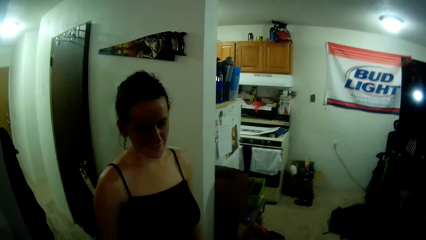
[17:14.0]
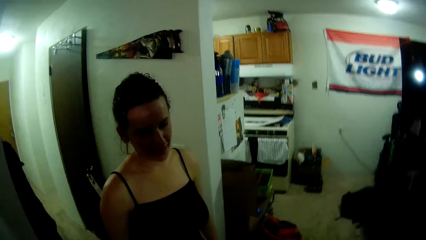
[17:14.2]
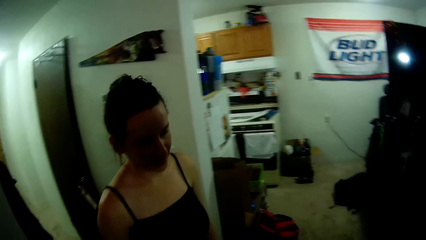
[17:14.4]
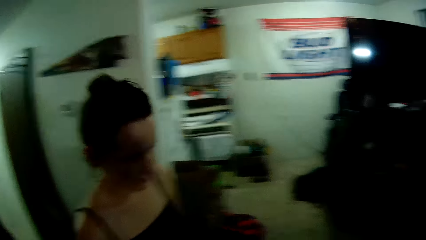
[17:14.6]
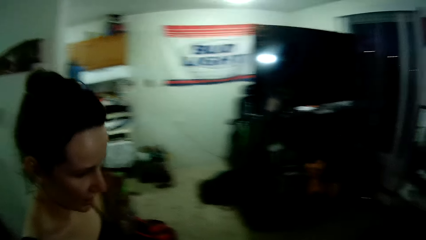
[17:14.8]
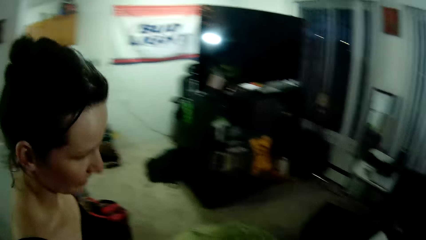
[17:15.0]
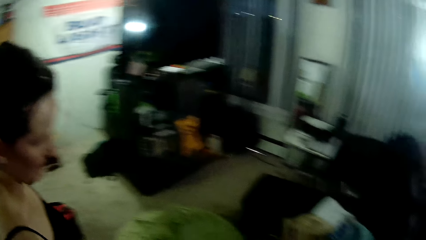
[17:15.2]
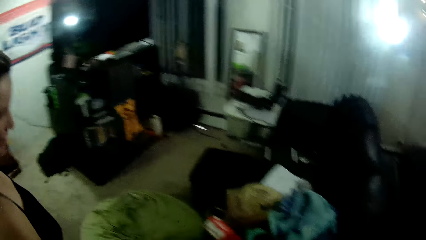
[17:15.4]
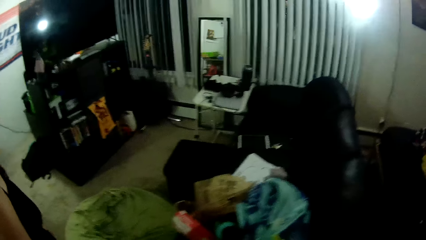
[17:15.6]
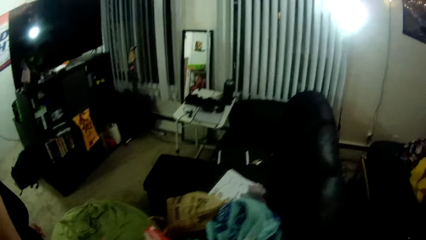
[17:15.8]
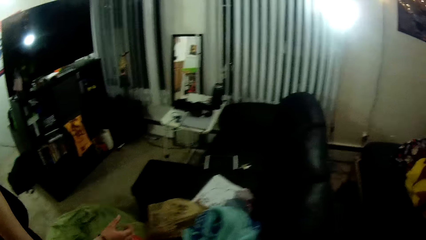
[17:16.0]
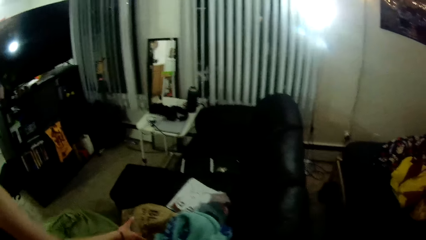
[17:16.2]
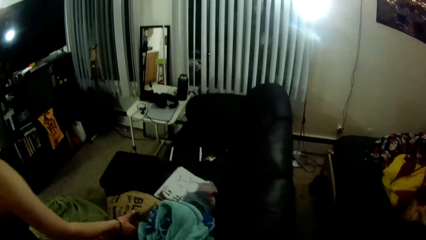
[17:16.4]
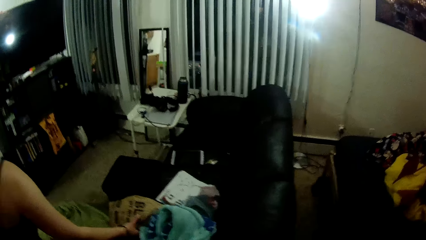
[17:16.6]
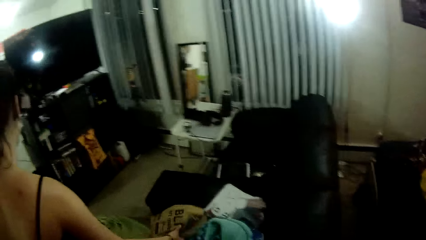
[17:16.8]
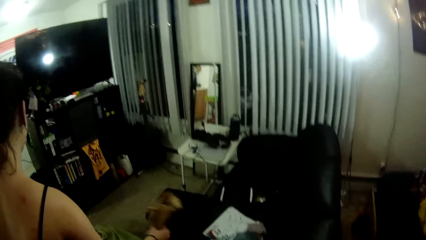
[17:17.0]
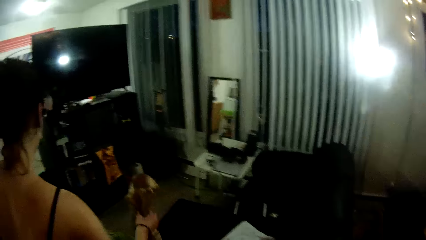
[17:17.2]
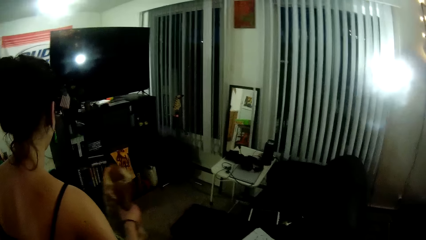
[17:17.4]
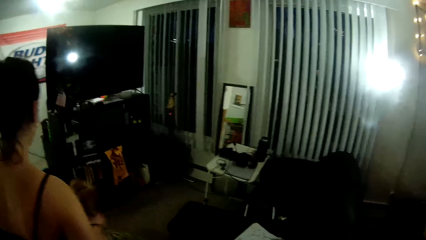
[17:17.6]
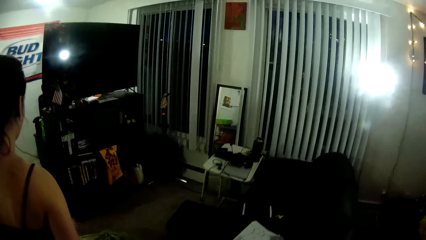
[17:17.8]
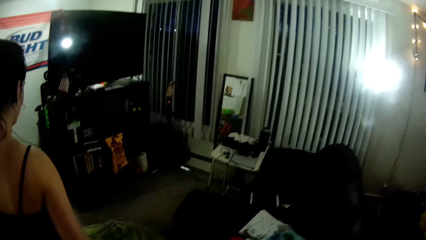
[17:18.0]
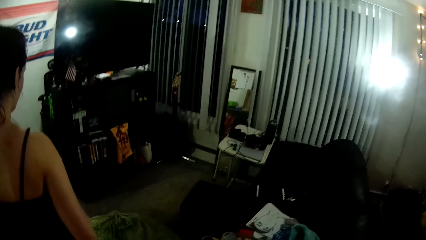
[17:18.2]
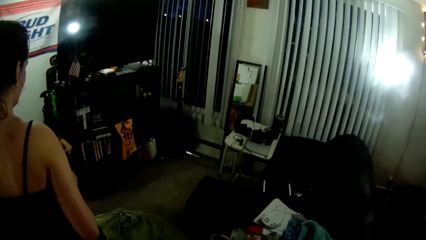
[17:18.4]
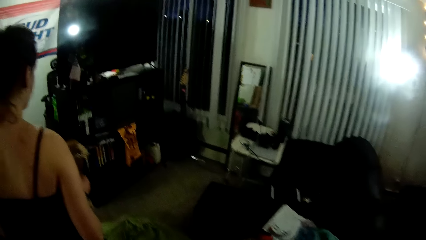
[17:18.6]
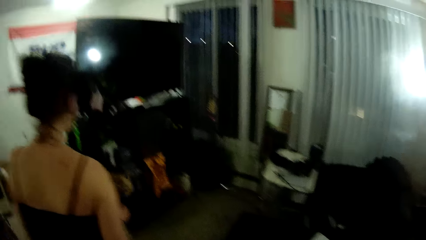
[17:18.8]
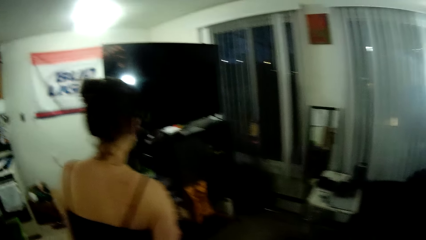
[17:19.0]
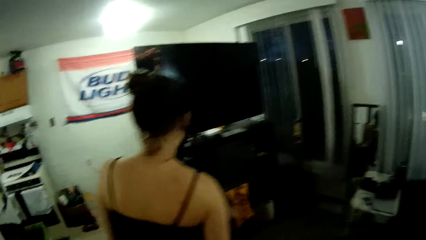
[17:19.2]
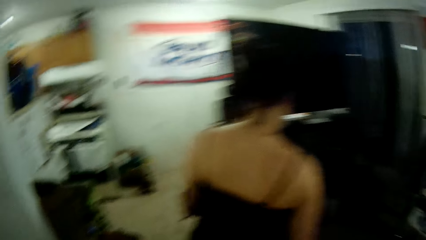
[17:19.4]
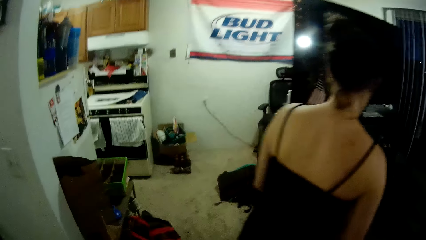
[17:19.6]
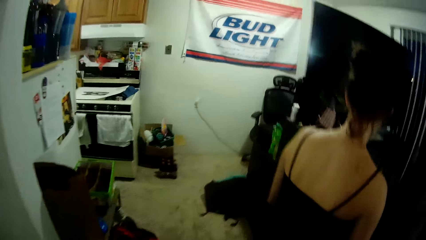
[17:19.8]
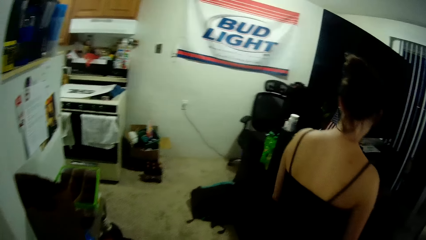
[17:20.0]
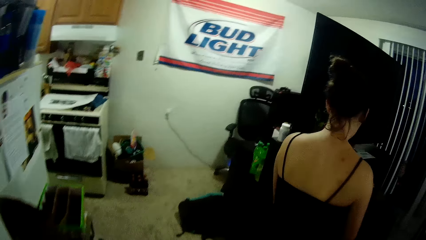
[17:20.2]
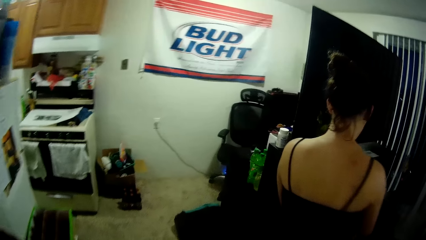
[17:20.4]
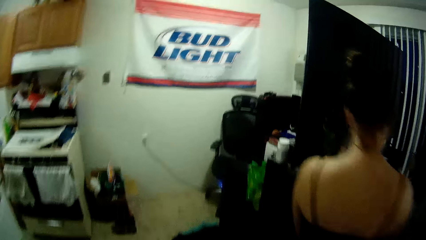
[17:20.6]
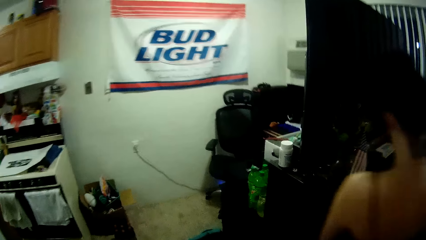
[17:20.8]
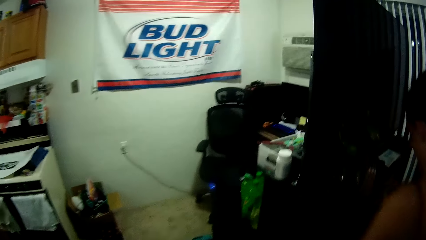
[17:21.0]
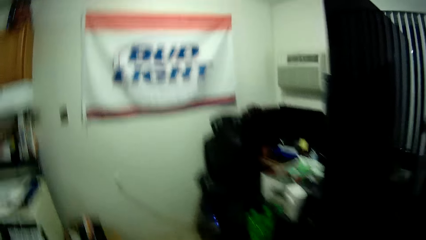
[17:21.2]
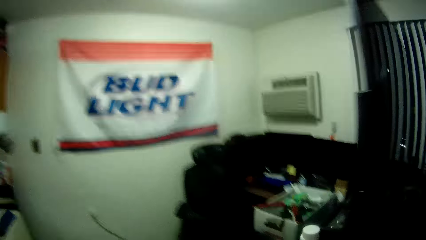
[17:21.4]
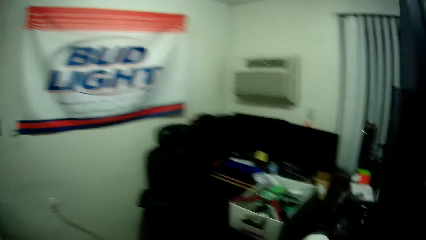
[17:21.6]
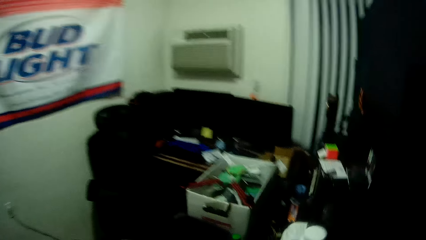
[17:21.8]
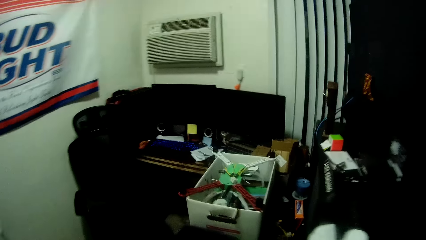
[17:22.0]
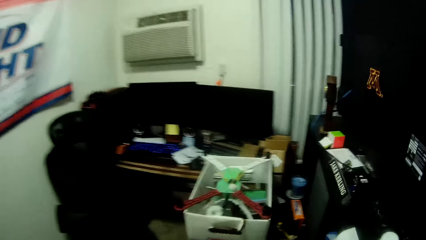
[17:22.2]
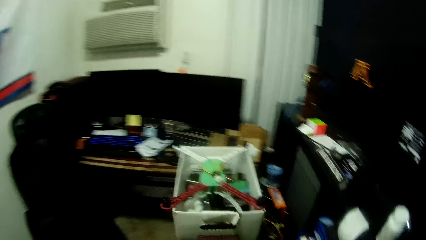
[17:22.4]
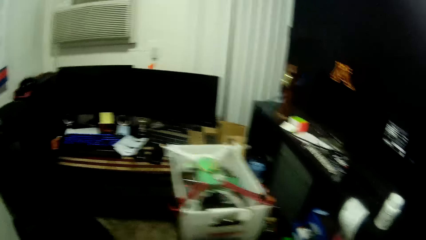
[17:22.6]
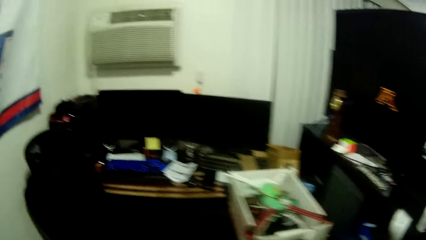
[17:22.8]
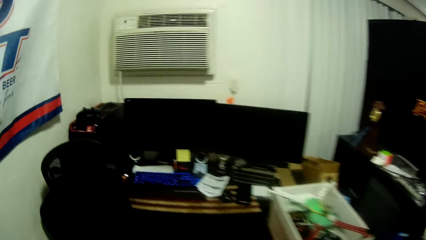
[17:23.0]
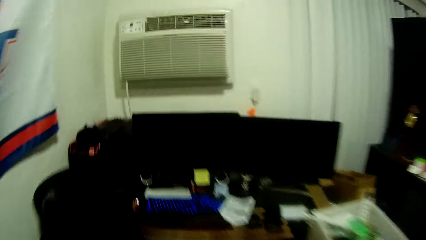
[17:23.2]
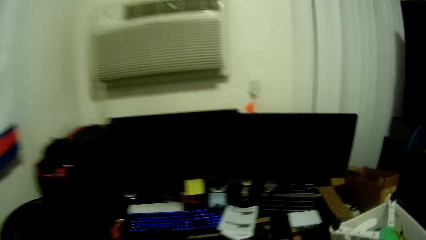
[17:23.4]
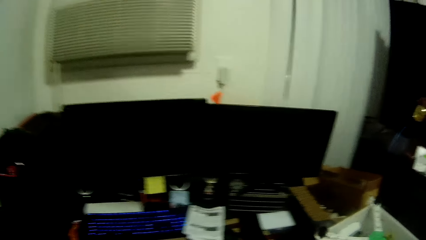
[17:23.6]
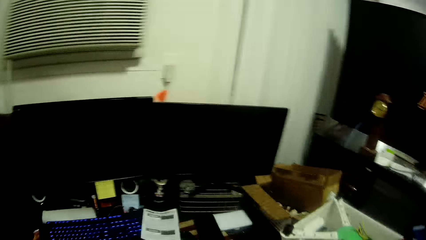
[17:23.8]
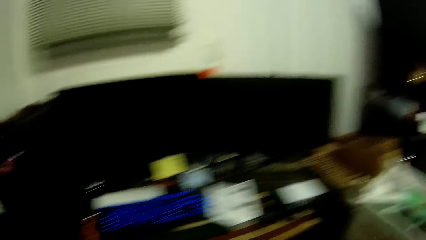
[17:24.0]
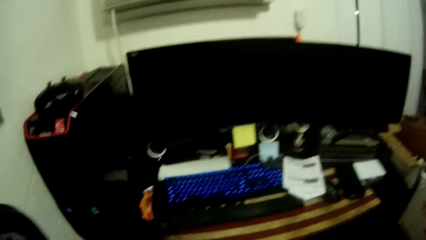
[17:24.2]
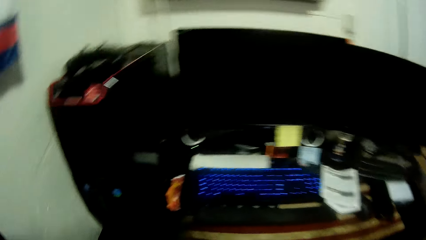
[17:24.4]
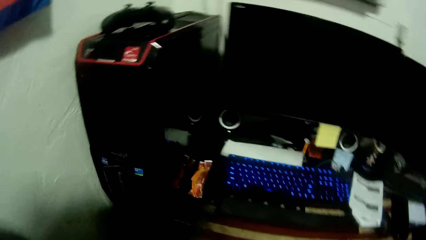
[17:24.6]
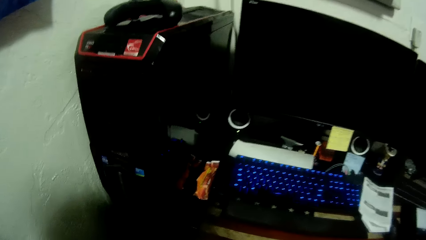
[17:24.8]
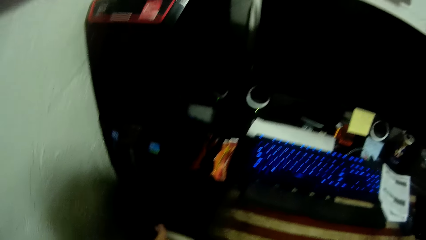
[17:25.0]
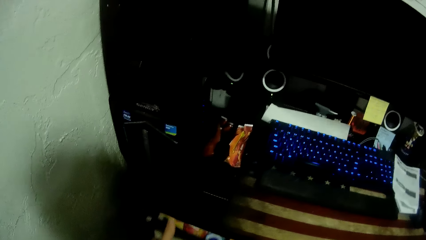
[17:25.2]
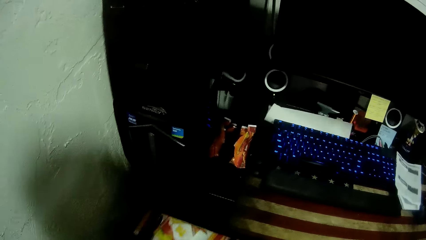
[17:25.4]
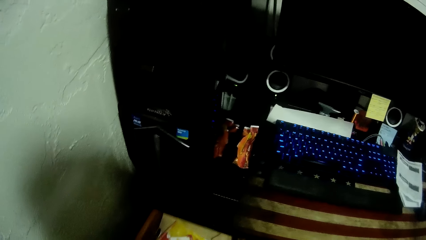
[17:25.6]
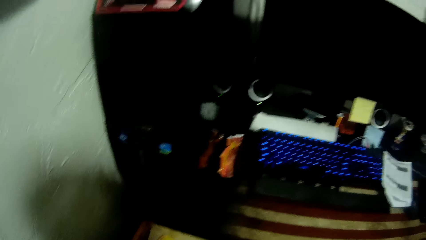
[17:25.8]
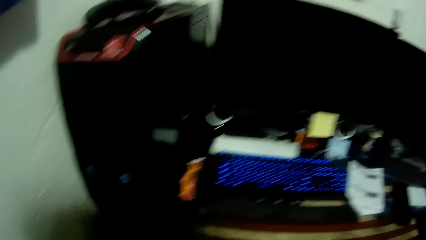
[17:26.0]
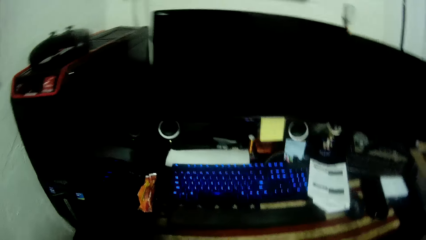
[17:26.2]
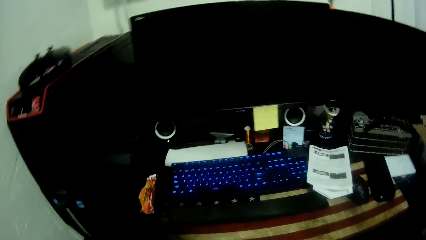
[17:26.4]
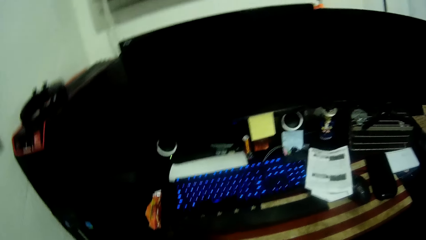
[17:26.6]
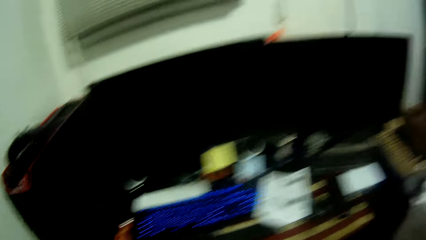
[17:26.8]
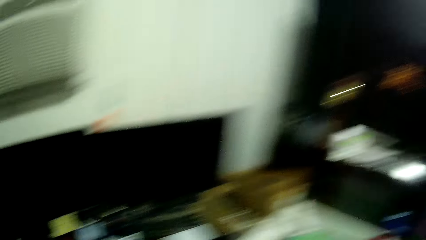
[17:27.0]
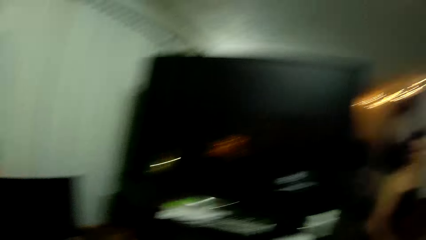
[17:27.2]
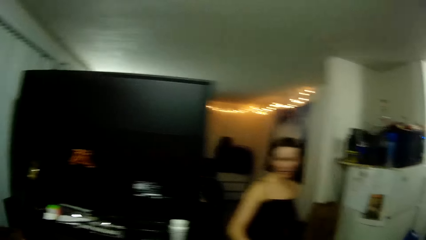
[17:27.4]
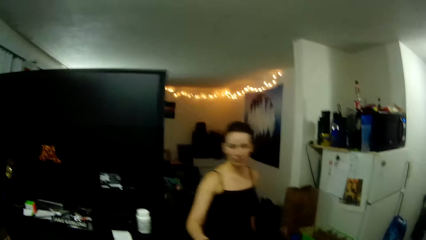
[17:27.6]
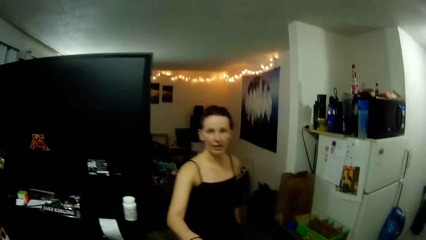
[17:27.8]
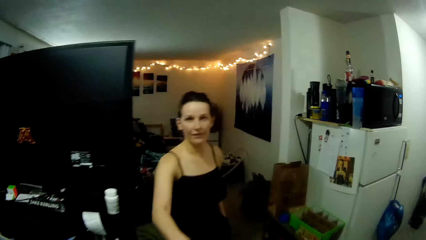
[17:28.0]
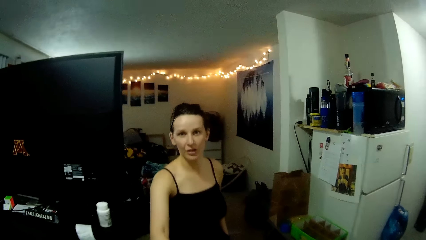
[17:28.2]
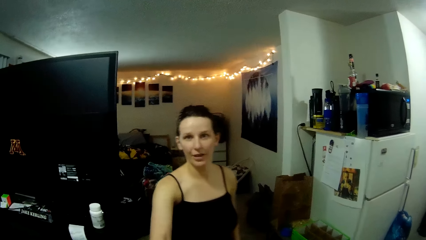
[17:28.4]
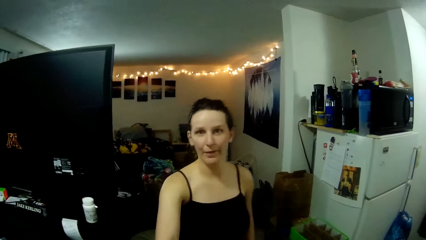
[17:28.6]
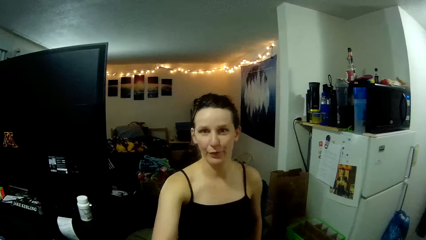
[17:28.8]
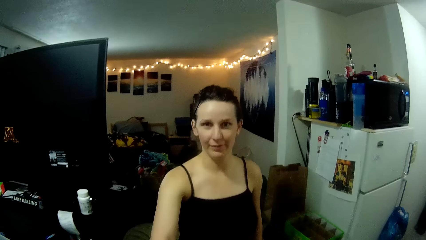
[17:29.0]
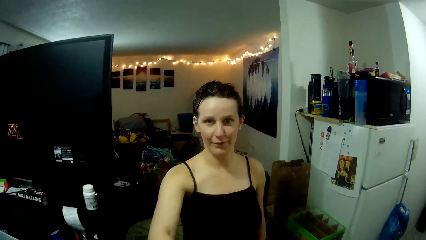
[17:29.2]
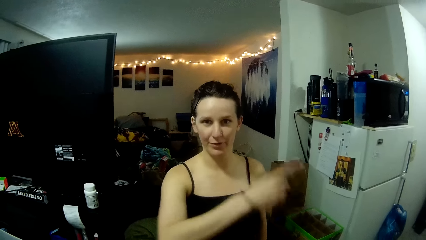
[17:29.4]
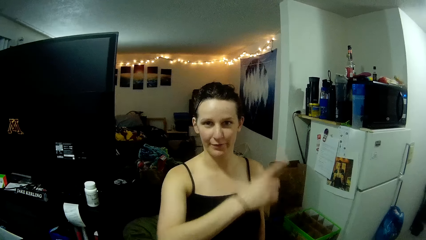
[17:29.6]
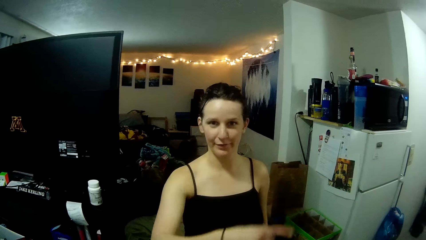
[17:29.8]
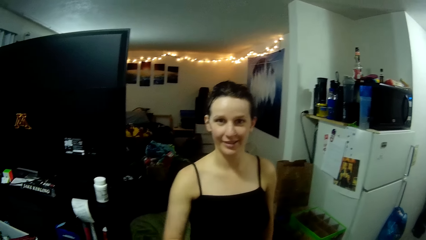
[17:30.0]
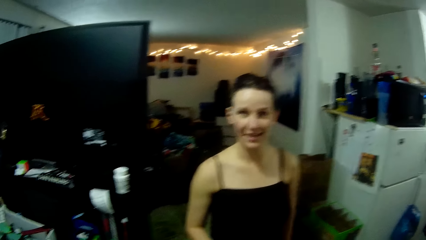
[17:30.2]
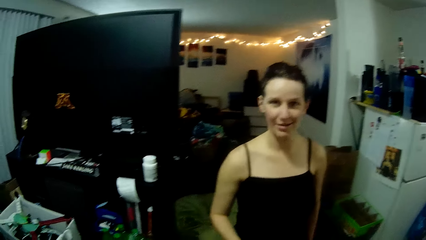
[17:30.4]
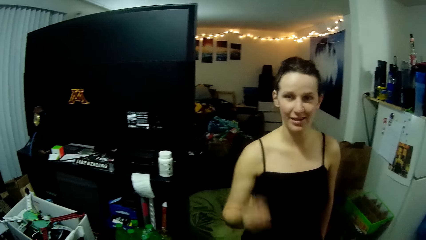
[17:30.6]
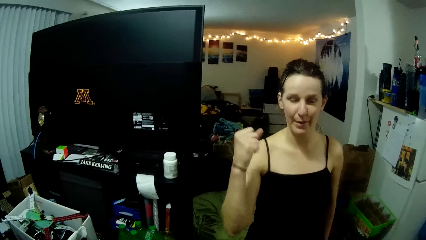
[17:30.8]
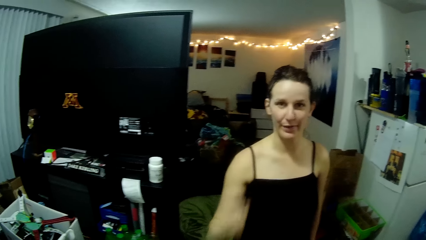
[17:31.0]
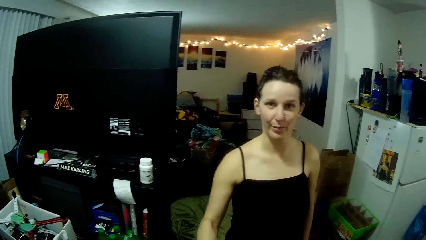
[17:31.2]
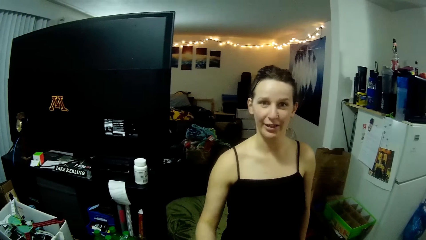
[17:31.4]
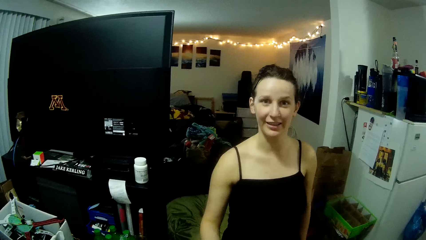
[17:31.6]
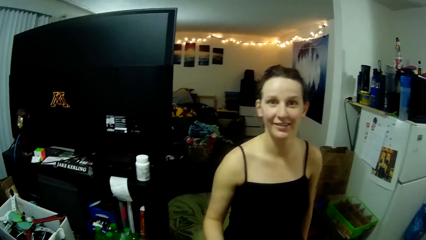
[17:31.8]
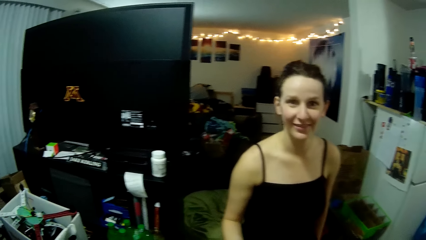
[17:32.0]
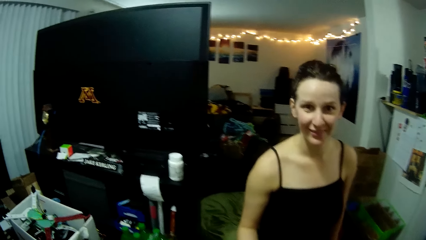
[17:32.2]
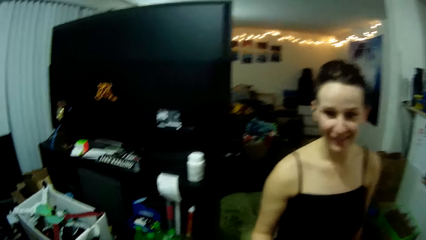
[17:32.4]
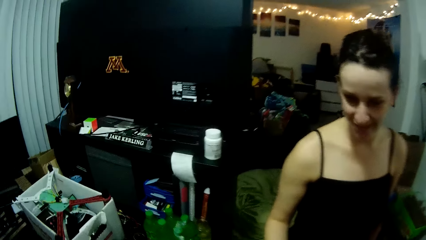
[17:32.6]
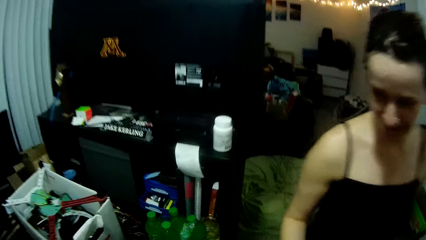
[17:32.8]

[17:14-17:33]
The woman picks up a paper pack from the couch with her right hand. She walks around the room. The camera wearer walks around the room. He opens a drawer with his left hand. The woman uses gestures. The woman talks with the camera wearer.
